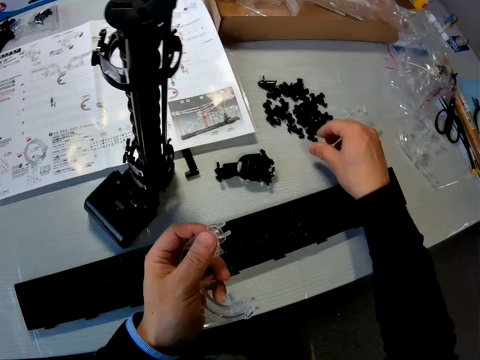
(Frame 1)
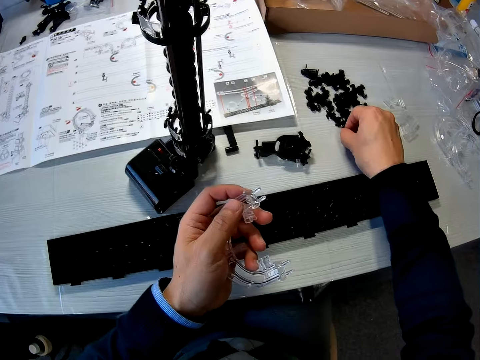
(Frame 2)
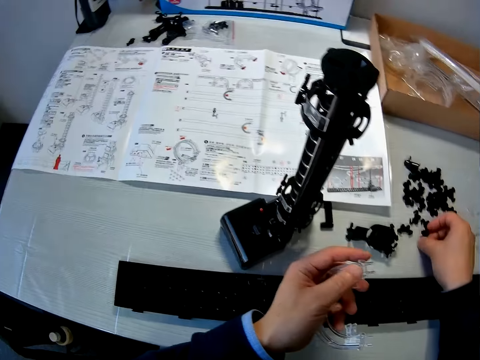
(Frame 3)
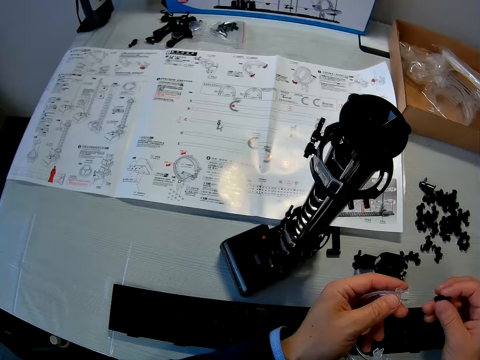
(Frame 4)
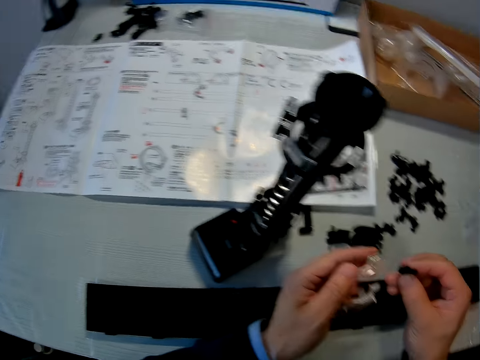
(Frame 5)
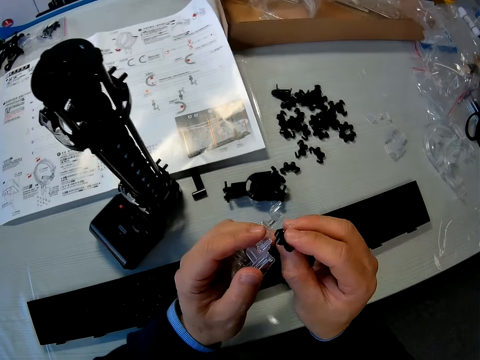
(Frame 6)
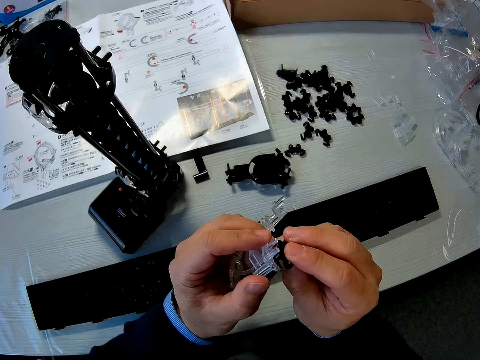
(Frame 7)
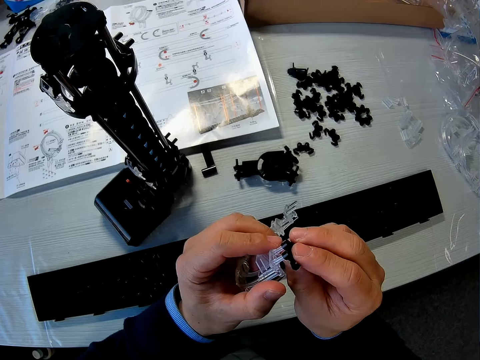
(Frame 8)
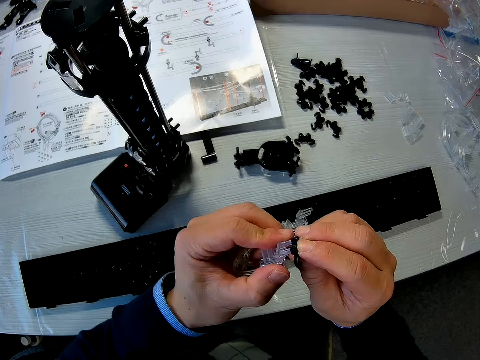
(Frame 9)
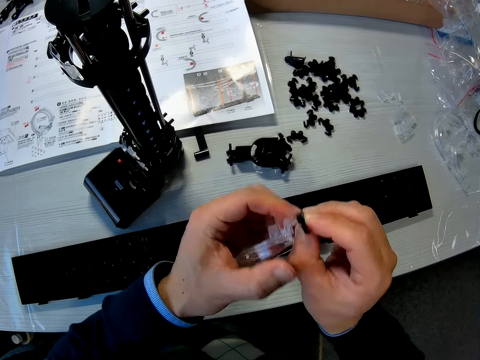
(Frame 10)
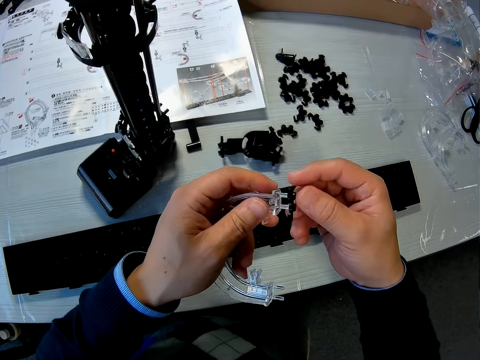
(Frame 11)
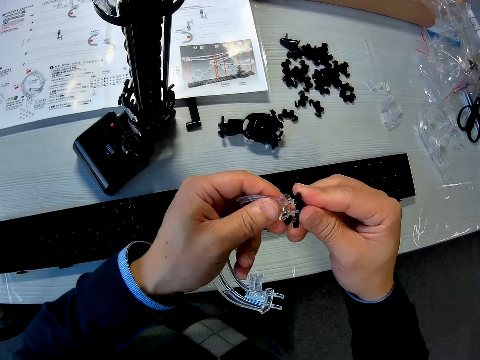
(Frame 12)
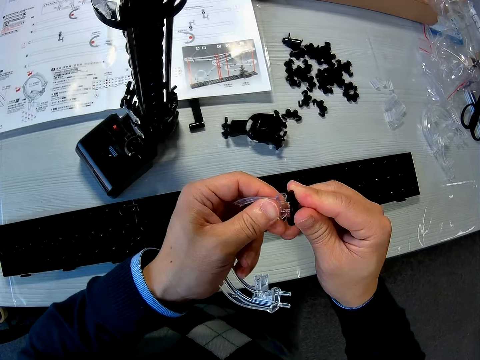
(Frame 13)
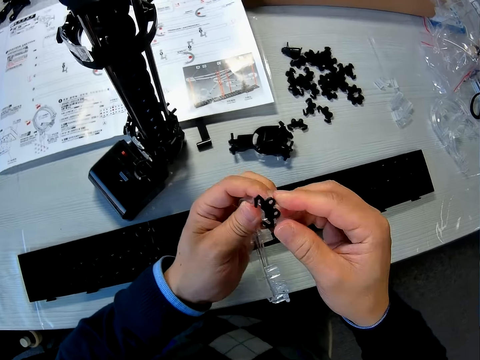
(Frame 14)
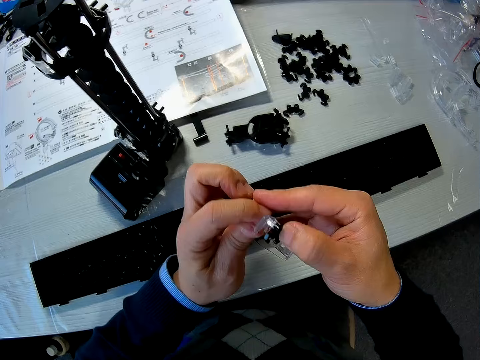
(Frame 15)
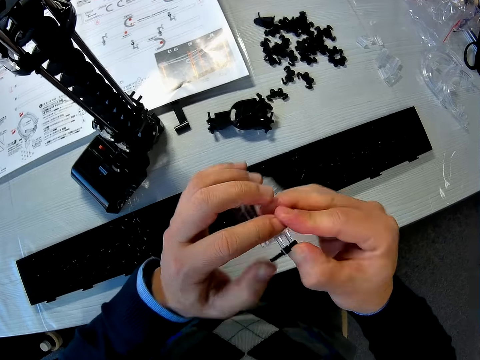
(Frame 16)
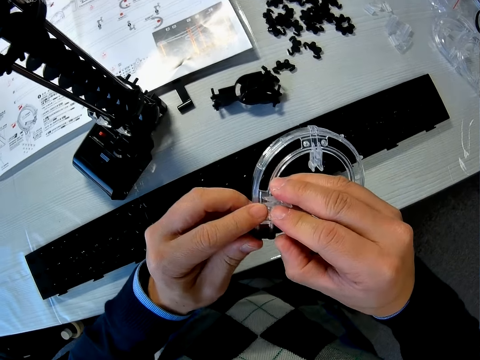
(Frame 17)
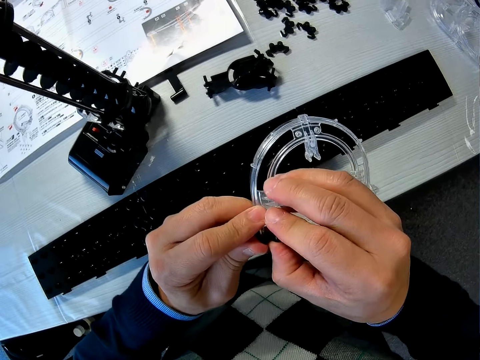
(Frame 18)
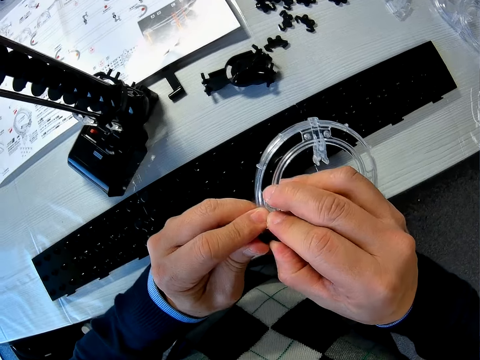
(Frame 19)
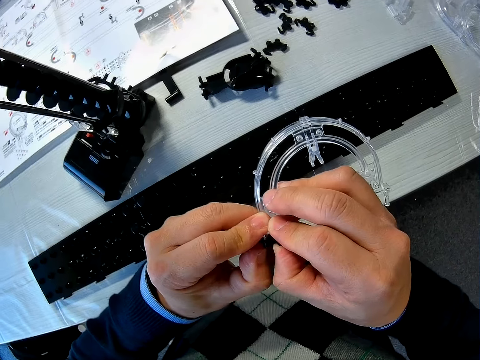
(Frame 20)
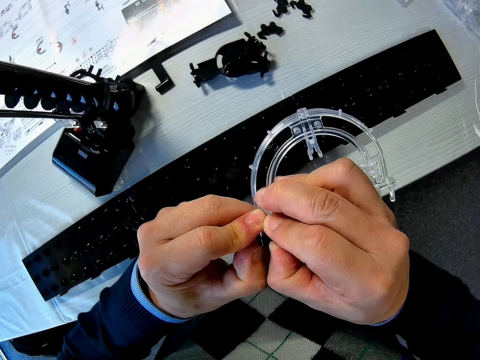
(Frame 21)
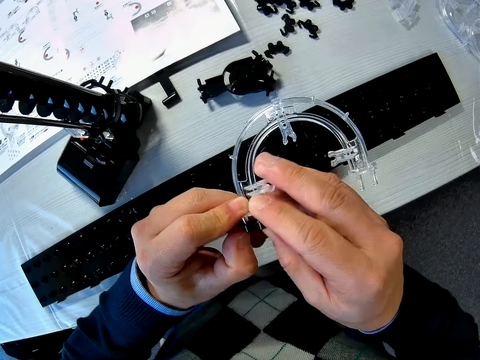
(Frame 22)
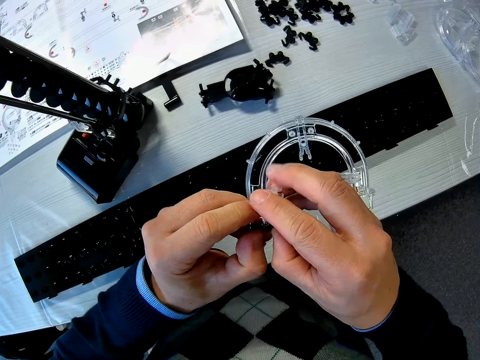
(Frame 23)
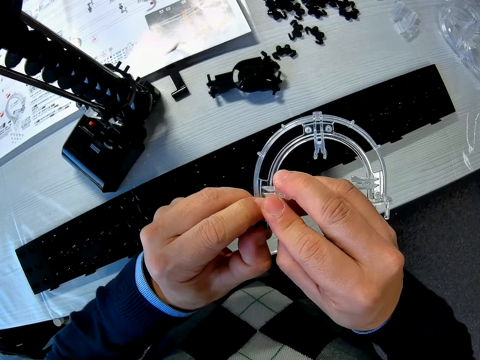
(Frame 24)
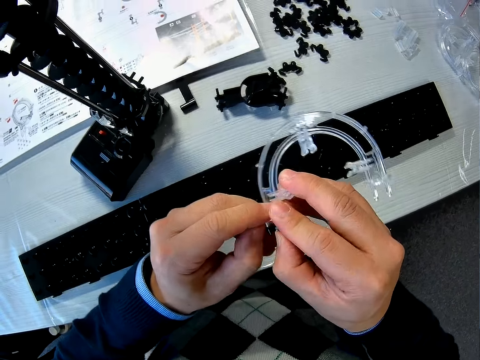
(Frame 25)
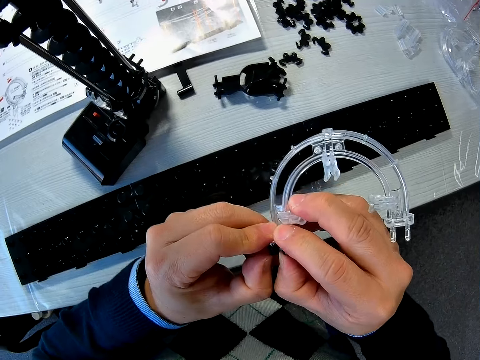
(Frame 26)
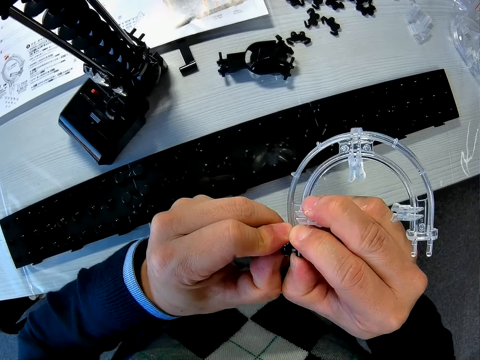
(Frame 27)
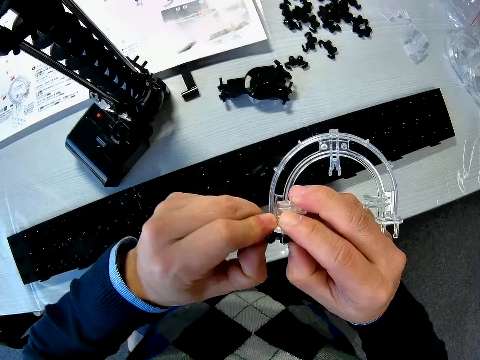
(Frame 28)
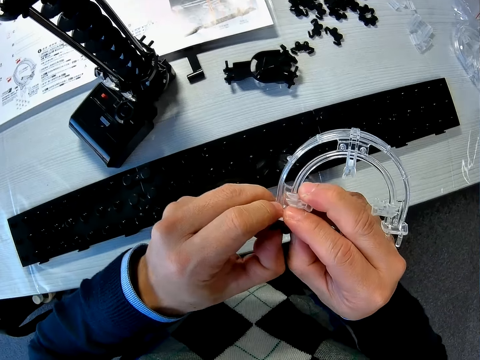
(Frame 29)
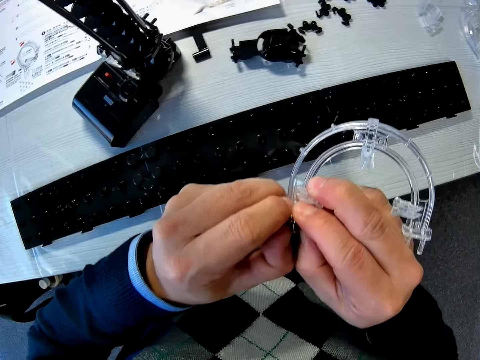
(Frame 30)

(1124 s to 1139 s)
The camera wearer picks up a black marble roller coaster part or rail stand on the table with his right hand. He fixes the black marble roller coaster part on the white marble roller coaster part with both hands.

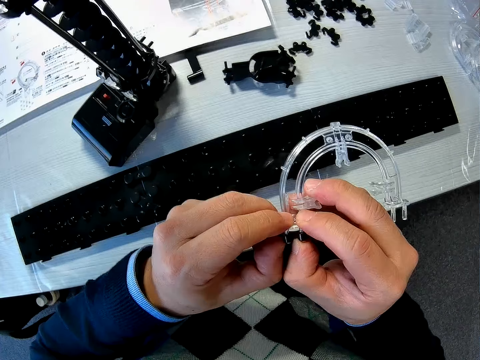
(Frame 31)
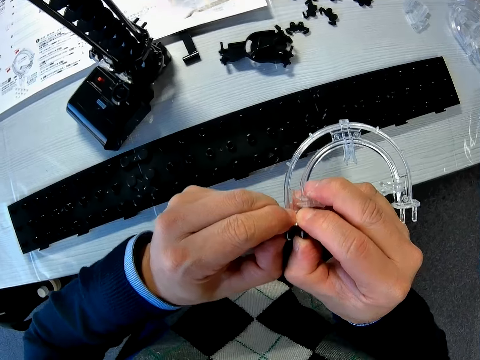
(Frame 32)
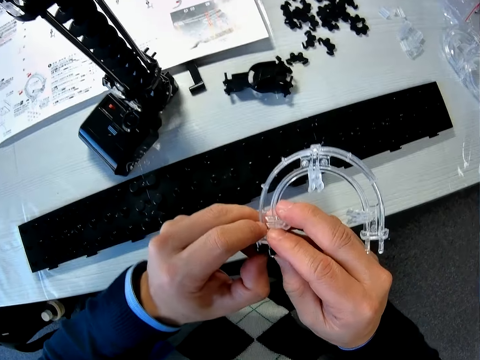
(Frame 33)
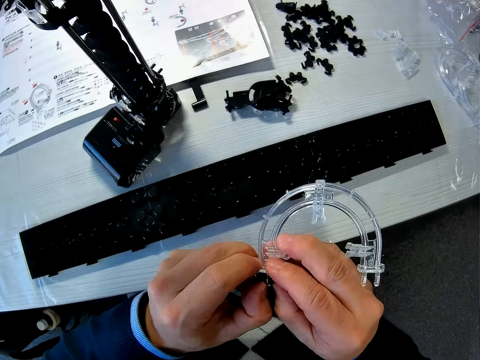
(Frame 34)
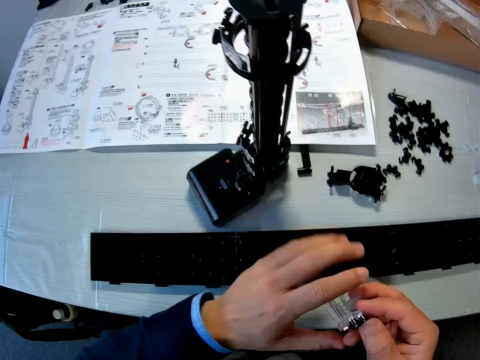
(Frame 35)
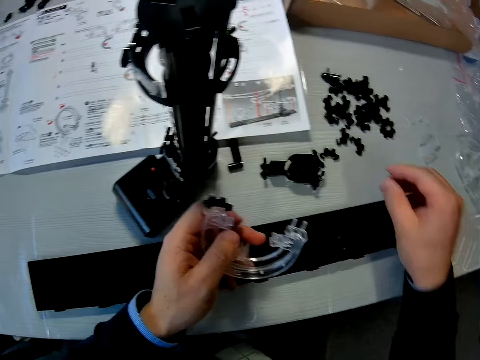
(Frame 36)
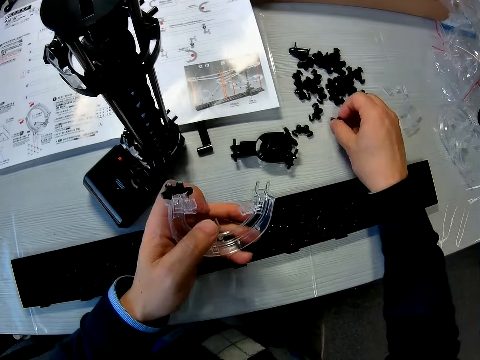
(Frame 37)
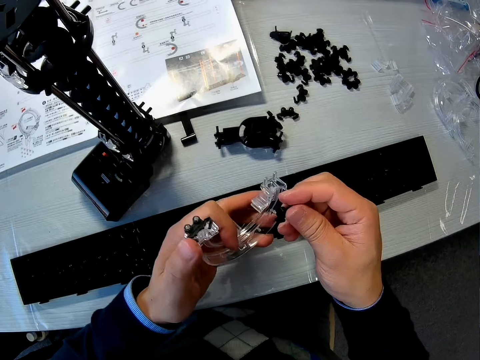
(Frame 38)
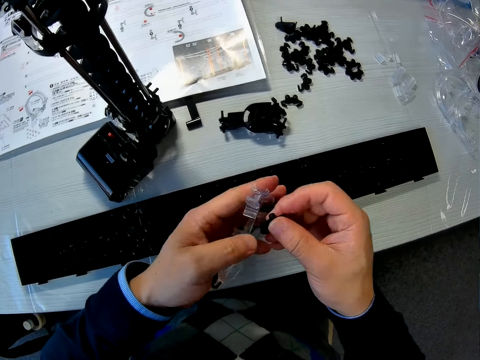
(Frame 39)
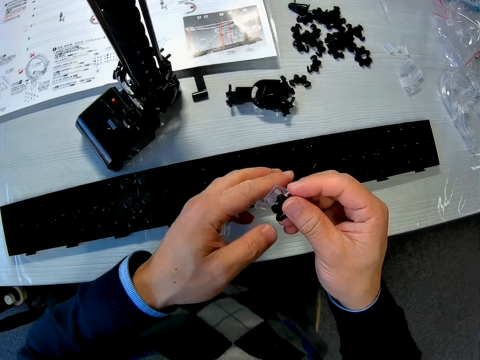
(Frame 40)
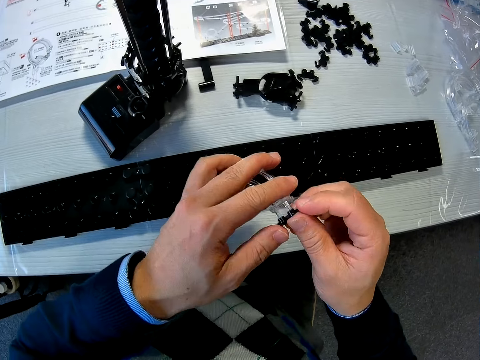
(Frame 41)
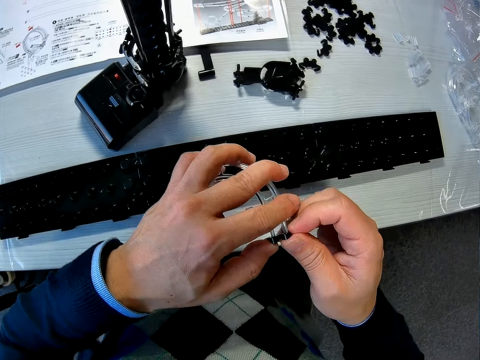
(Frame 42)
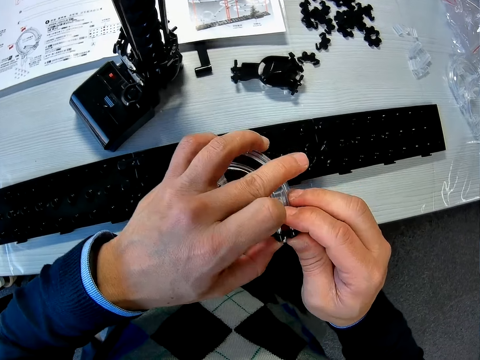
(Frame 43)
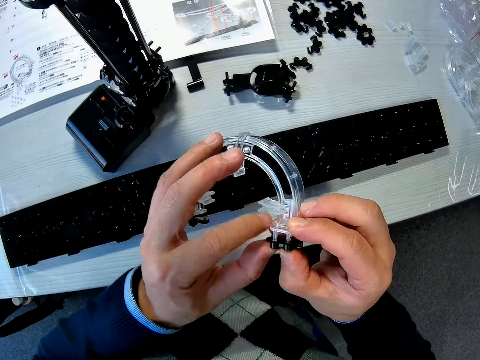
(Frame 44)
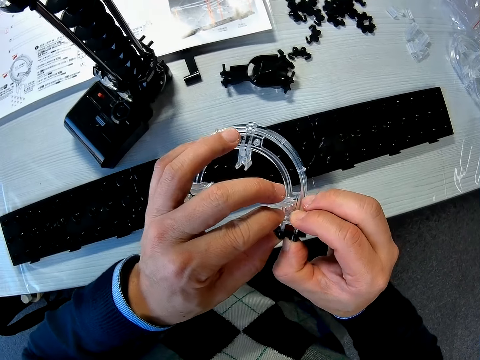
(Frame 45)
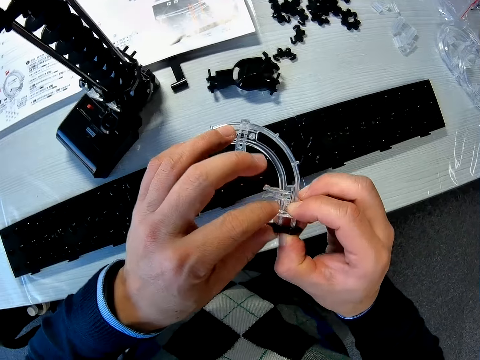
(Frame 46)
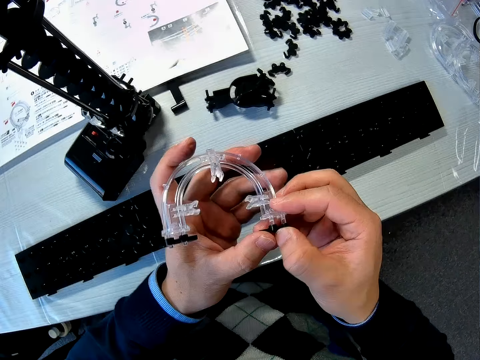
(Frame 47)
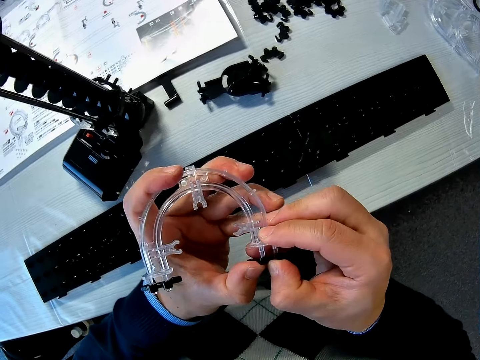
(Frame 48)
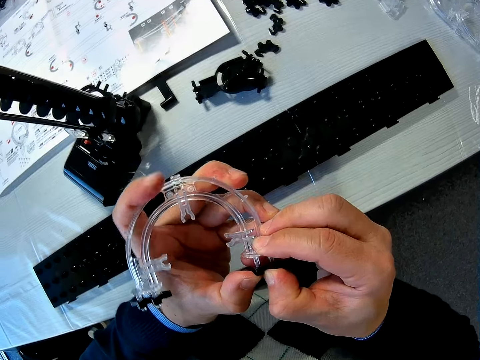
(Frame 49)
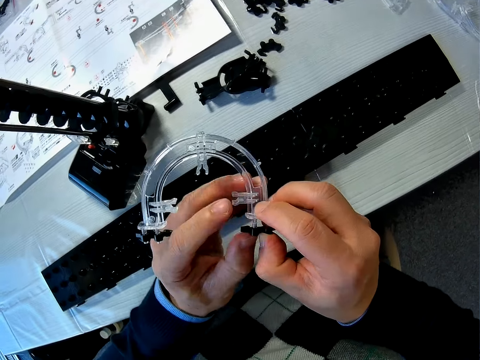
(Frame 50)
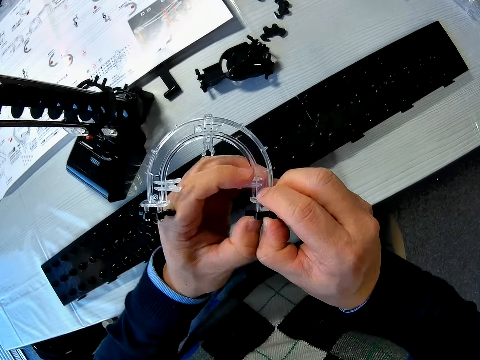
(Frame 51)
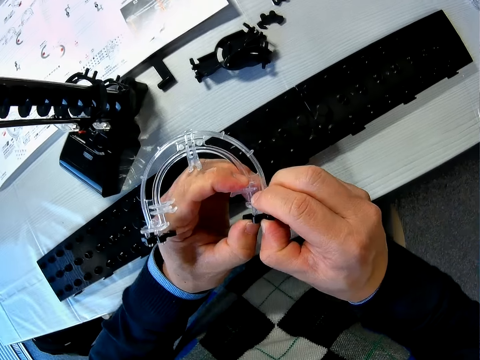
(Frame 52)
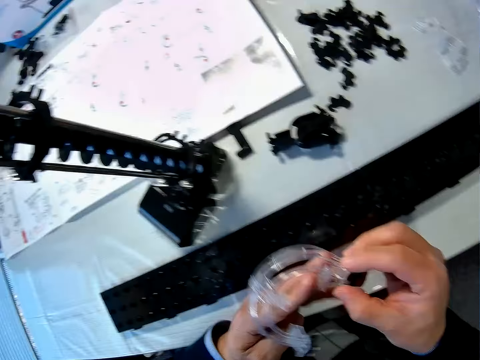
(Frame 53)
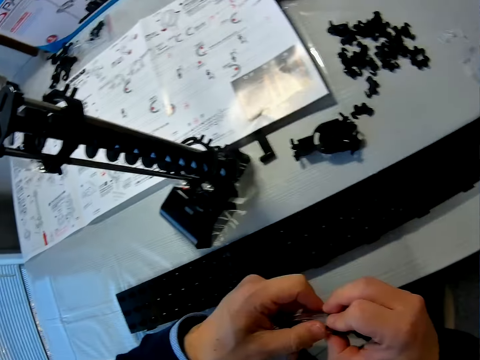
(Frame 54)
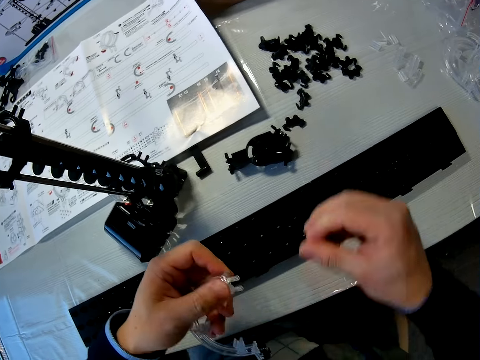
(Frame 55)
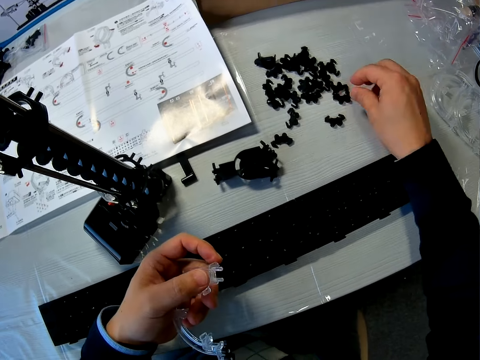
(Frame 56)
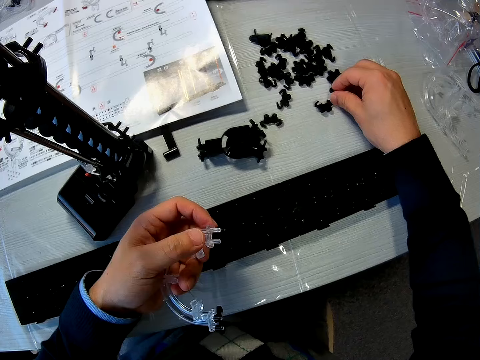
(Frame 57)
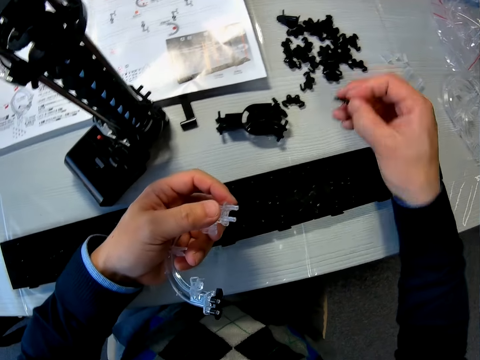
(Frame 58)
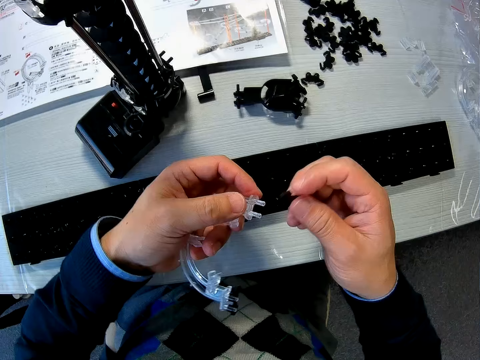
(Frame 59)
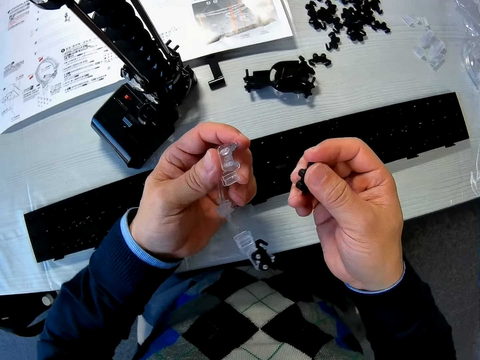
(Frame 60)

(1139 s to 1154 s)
The camera wearer picks up another black marble roller coaster part on the table with his right hand. He fixes the black marble roller coaster part on the white marble roller coaster part with both hands. He removes the black marble roller coaster part with his right hand. He drops the black marble roller coaster part on the table. He picks up another black marble roller coaster part on the table with his right hand.
